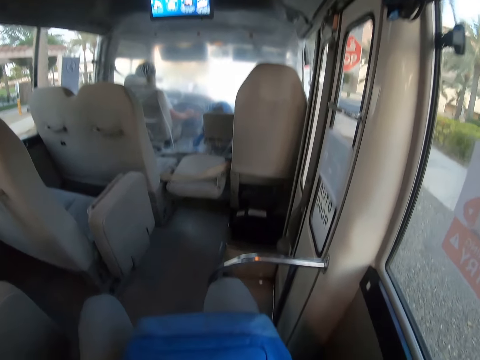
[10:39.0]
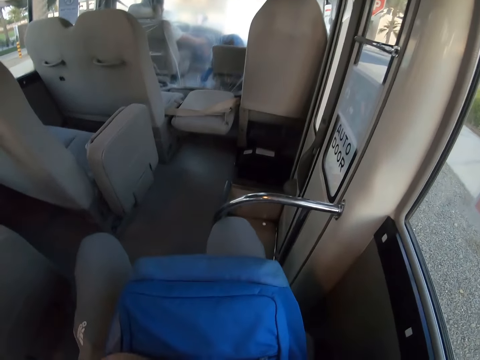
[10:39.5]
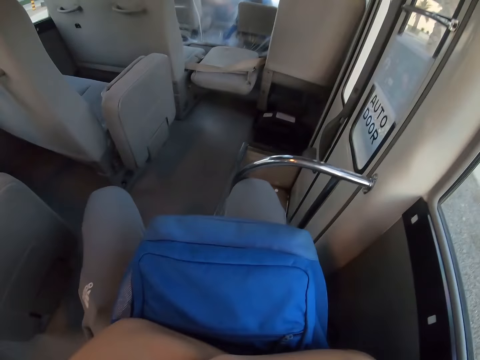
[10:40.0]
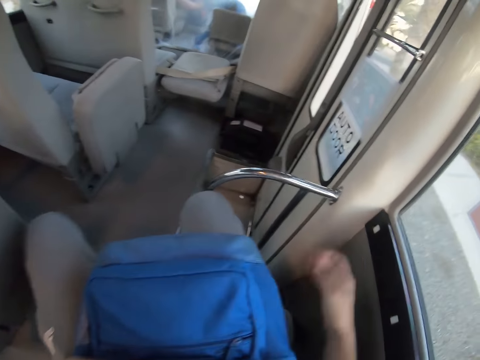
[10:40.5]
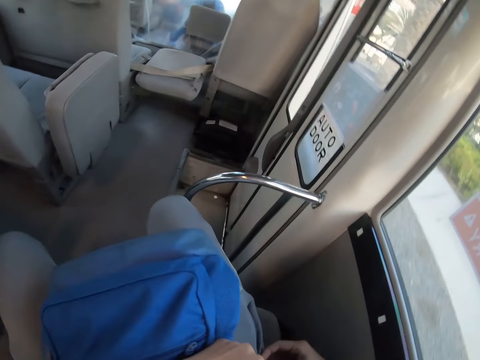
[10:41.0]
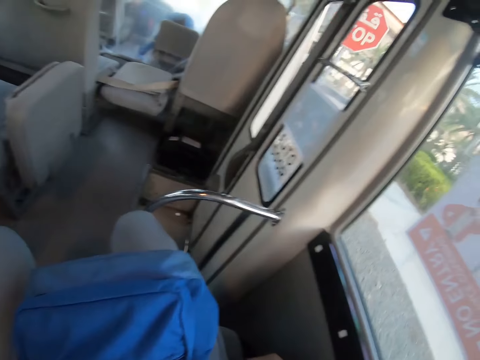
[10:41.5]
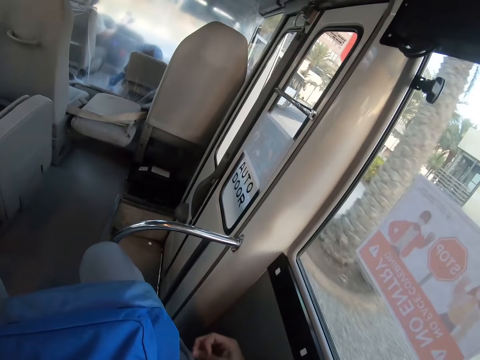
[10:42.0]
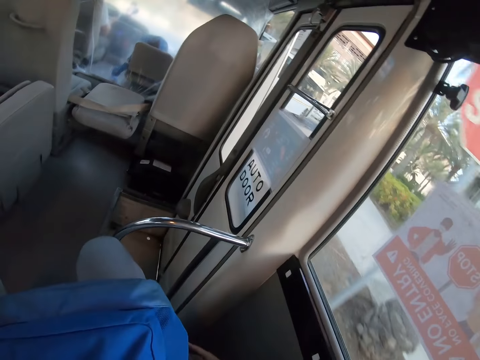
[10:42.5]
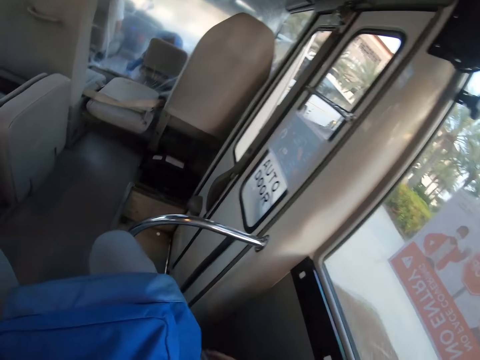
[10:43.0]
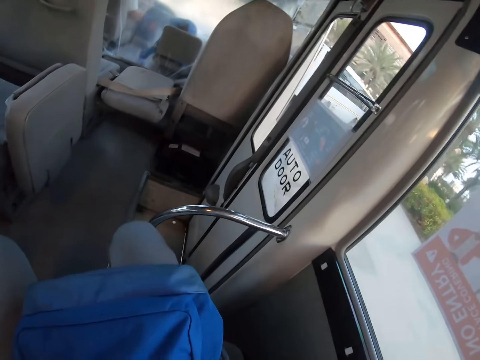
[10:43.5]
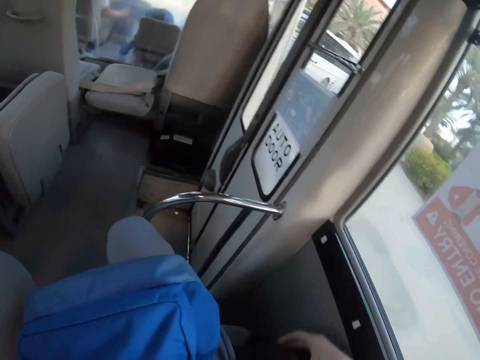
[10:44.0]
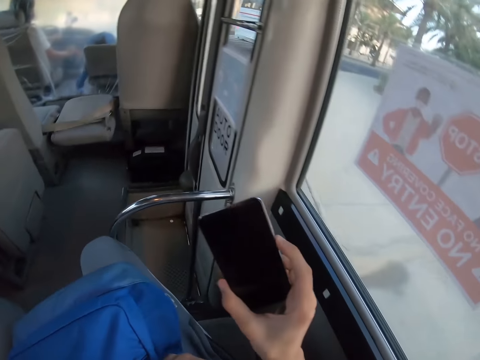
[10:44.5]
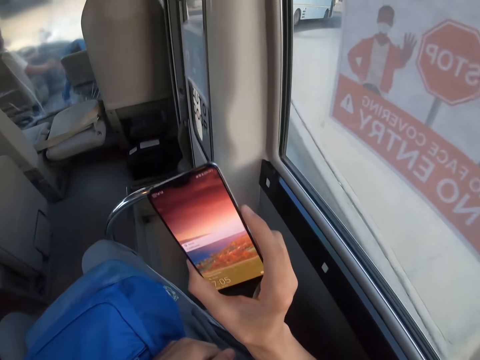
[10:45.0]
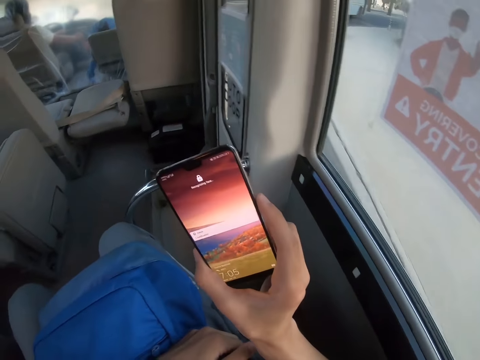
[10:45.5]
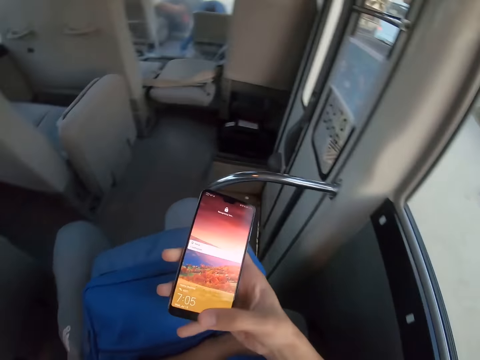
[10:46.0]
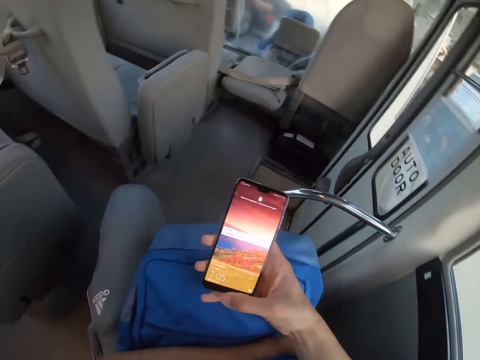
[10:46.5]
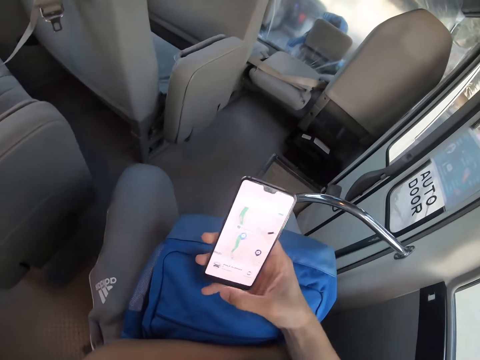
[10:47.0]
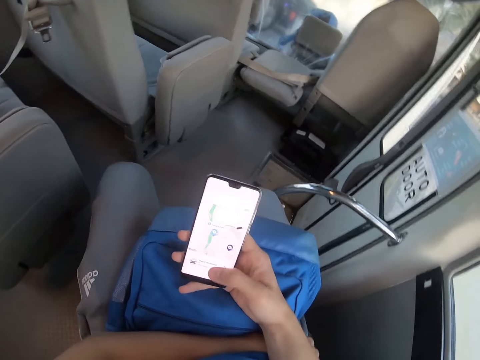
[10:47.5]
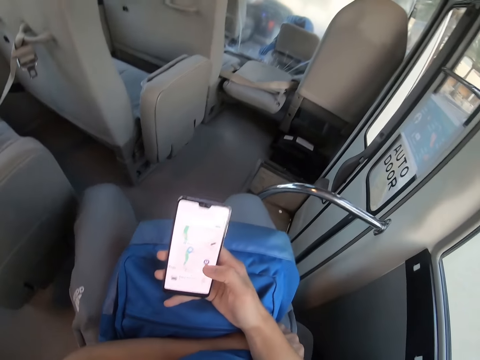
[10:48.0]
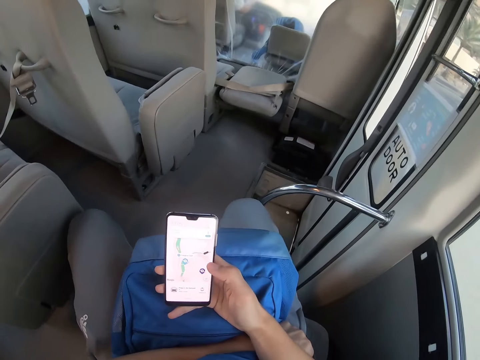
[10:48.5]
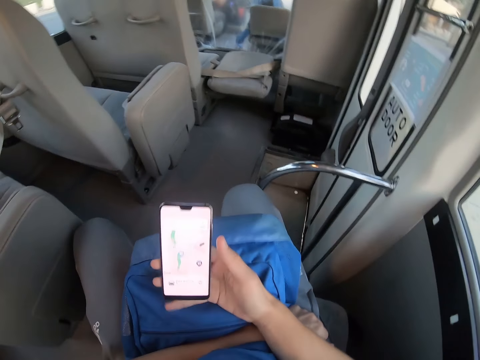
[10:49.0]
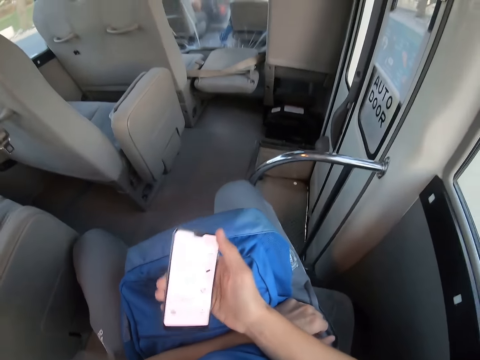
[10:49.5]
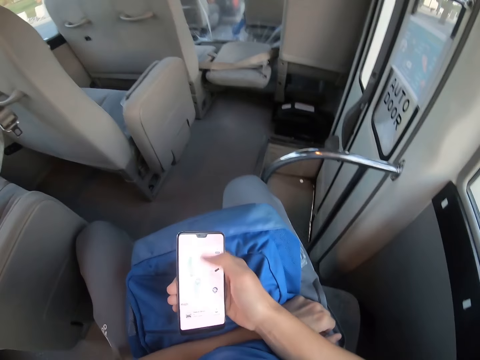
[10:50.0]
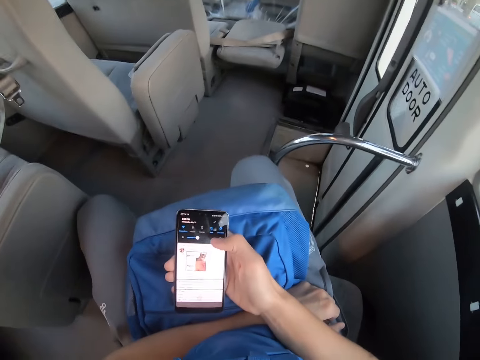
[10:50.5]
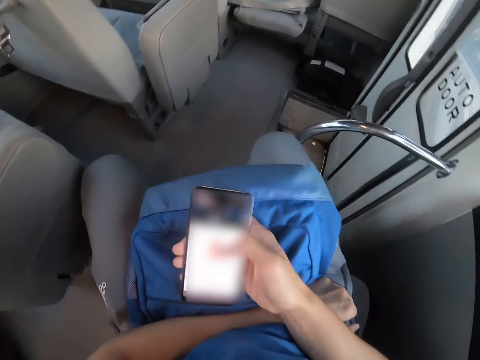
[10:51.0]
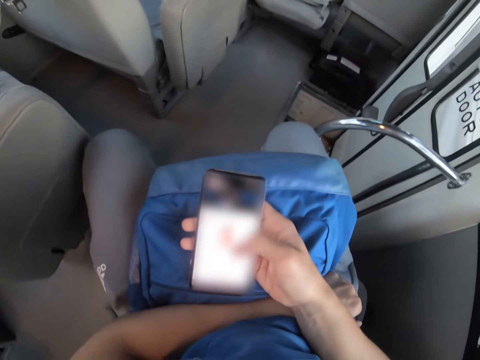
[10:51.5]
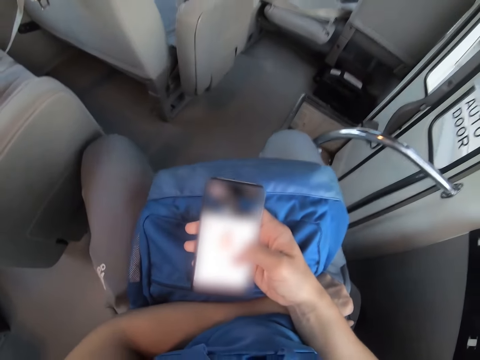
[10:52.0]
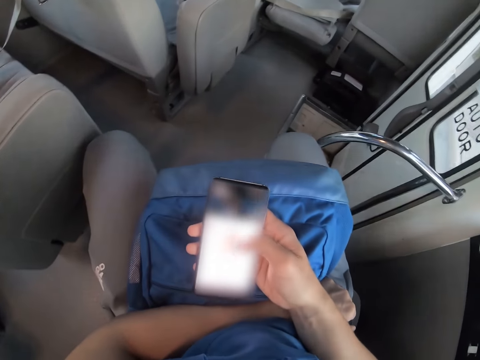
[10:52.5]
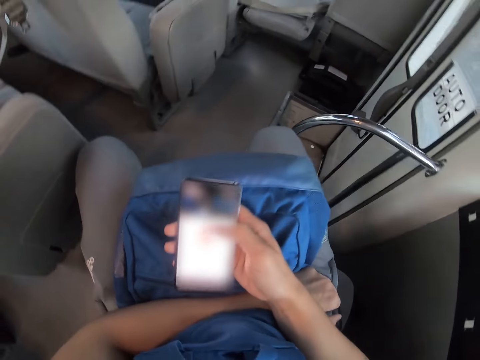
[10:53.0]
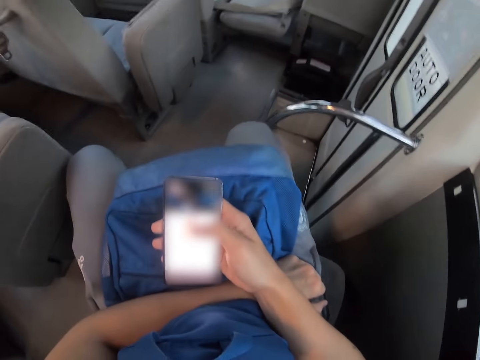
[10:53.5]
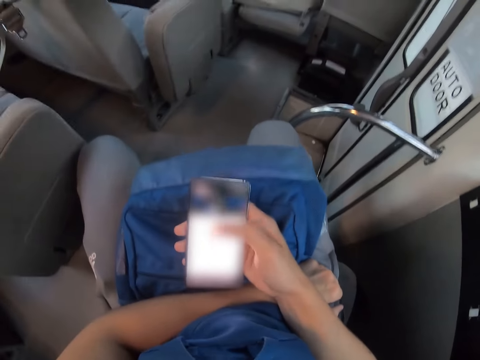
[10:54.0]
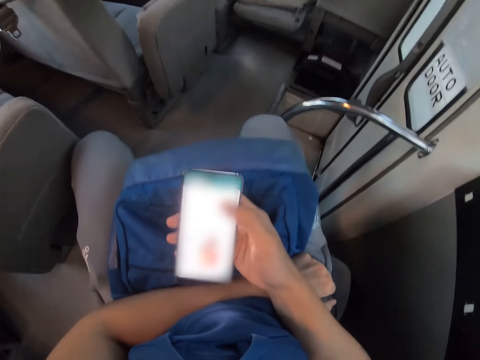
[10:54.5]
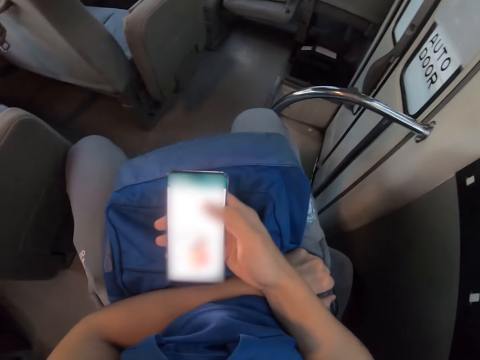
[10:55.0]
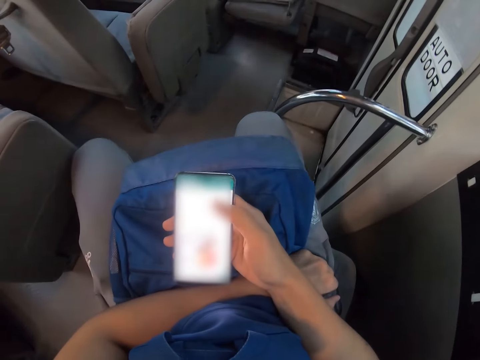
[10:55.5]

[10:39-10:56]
The camera wearer tilts the bag on his laps. He picks the phone from the pocket. He operates the phone. He presses the phone. He removes the phone in the bag. He holds the bag.

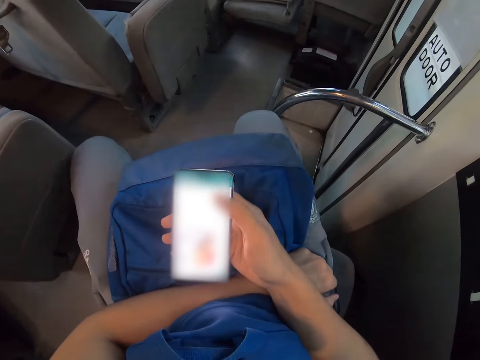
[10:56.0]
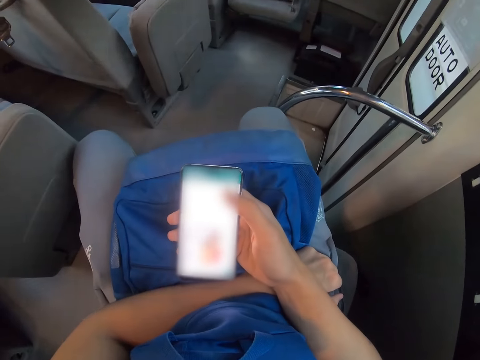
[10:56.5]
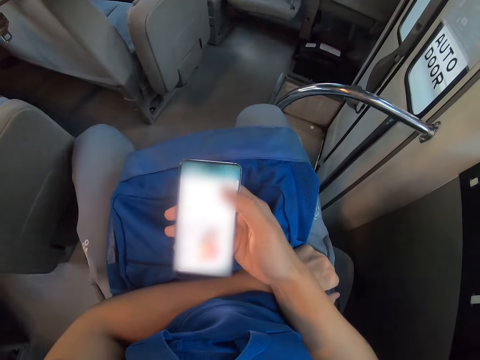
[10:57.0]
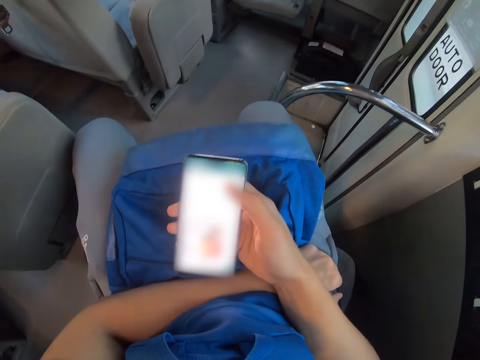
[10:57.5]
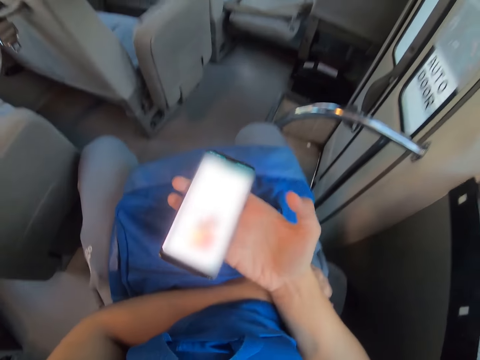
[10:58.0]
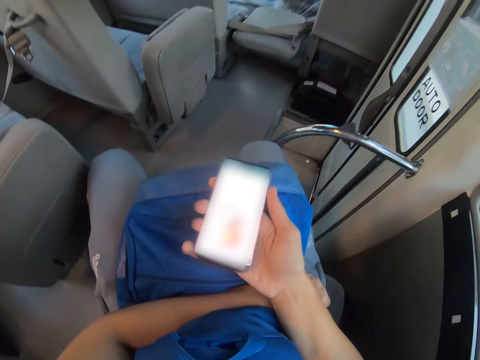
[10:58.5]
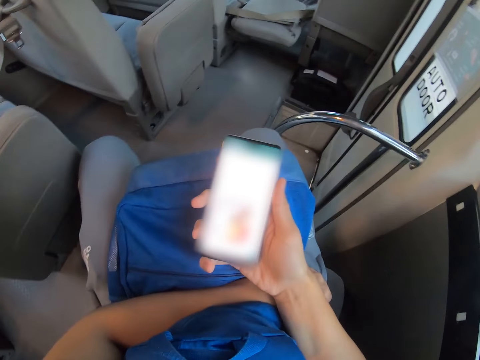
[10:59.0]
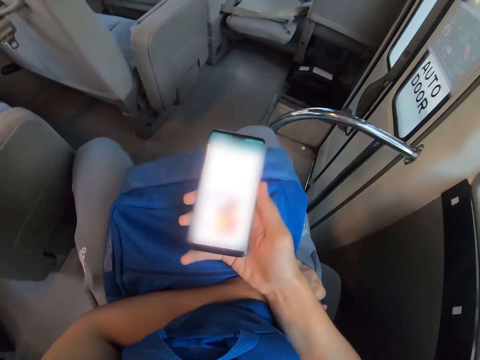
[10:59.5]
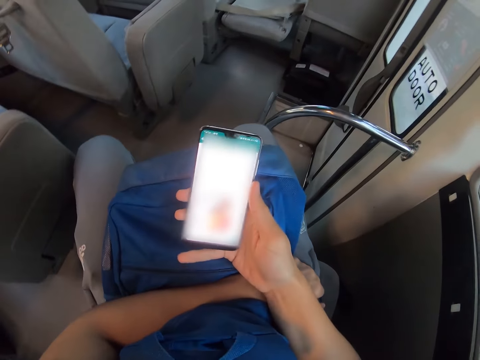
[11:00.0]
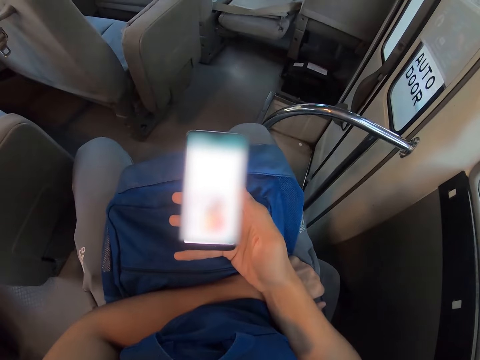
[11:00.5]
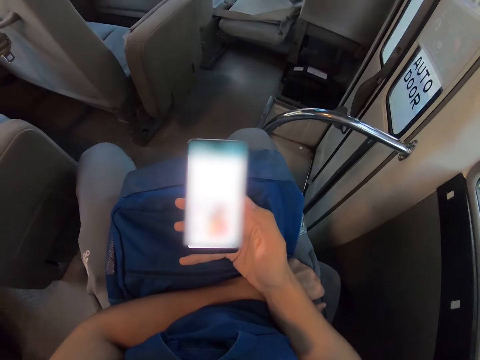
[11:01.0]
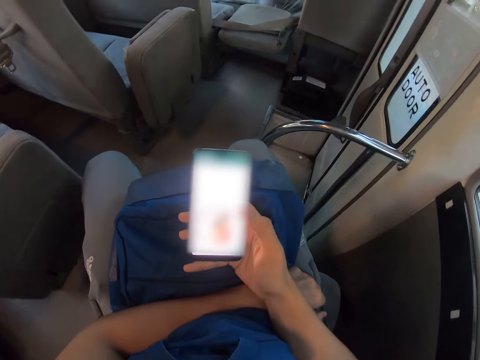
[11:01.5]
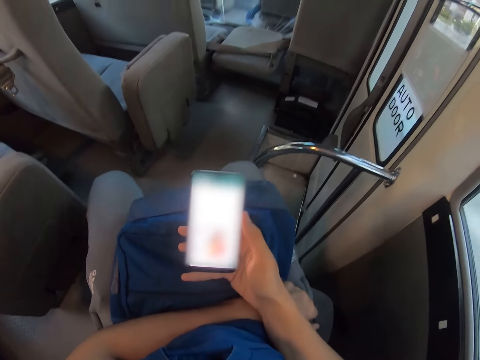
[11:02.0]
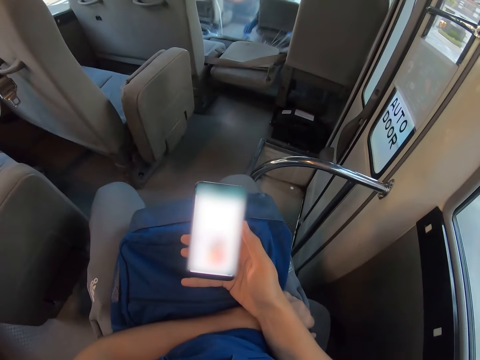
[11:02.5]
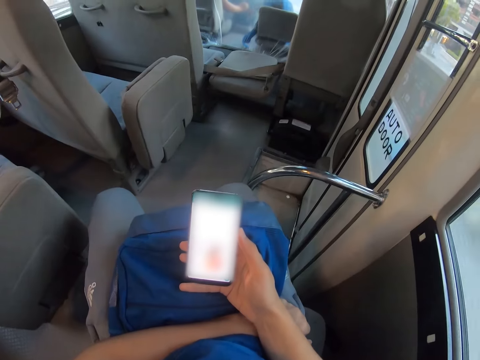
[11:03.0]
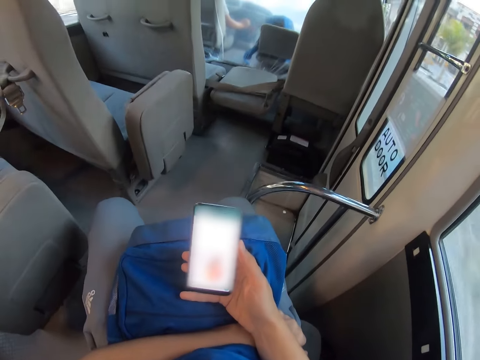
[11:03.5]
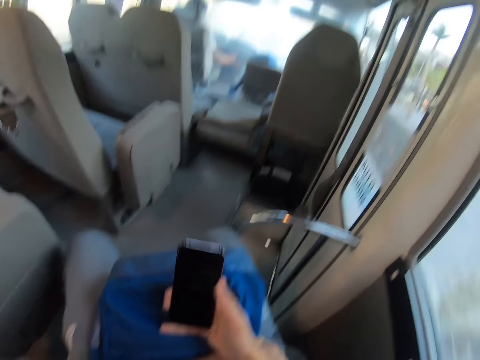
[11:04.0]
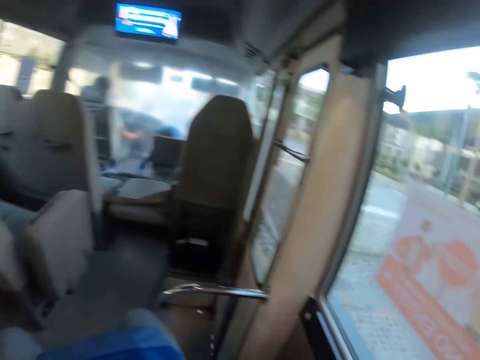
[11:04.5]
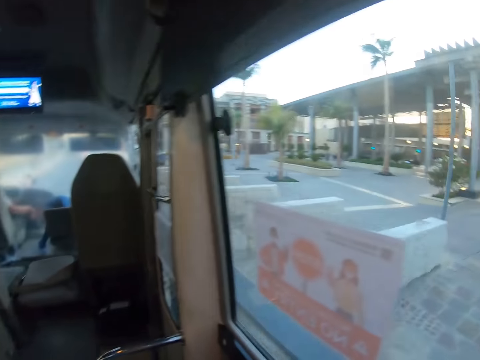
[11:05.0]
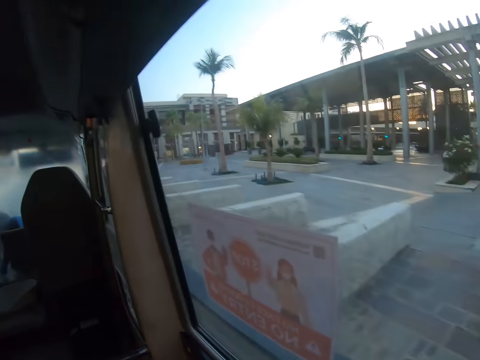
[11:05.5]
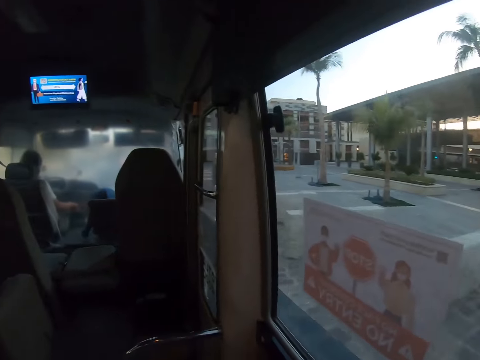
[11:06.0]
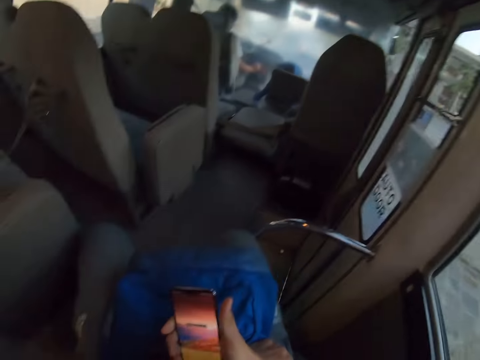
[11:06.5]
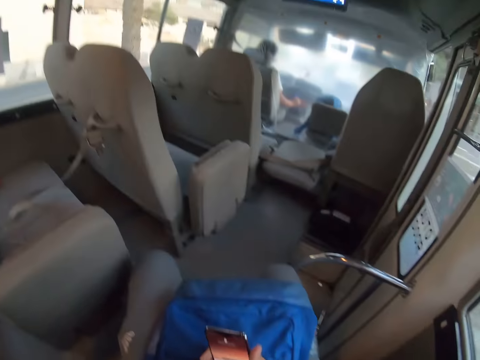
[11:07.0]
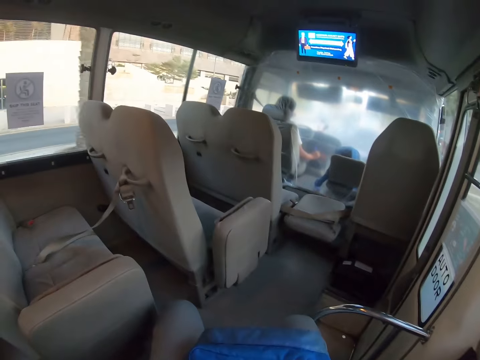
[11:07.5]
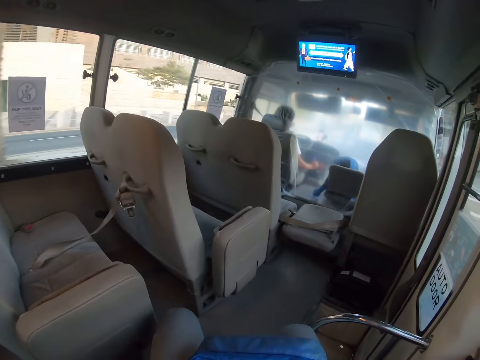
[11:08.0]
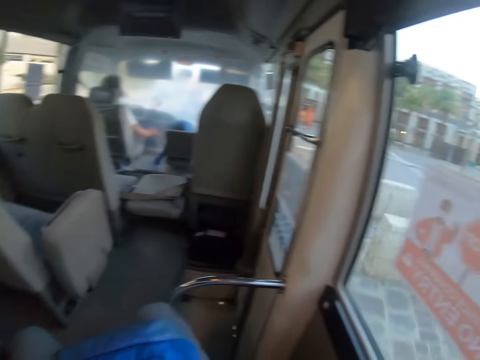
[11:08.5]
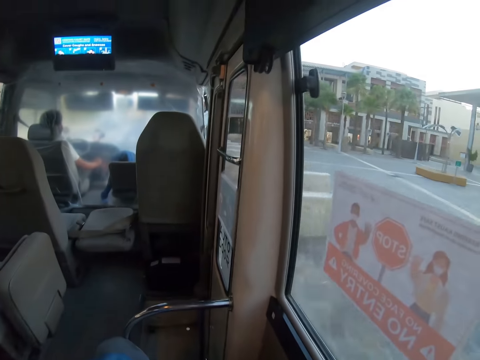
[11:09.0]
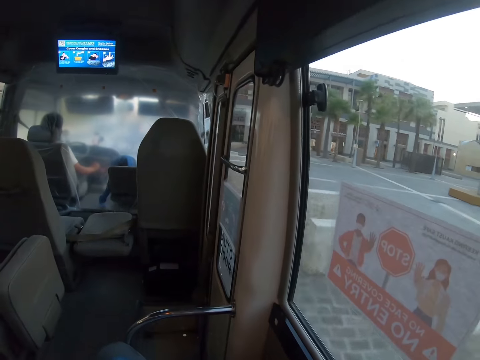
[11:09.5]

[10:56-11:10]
The camera wearer stares out through the bus windows.
